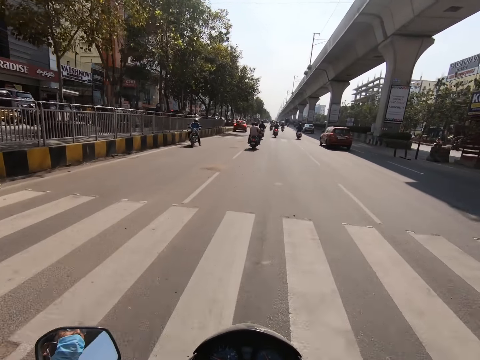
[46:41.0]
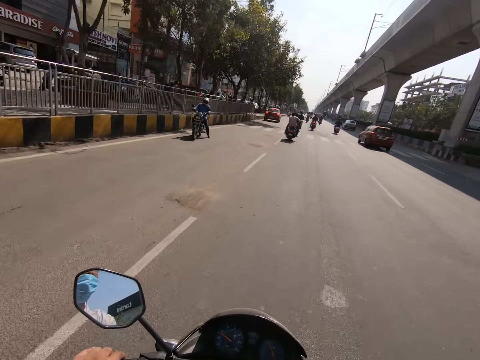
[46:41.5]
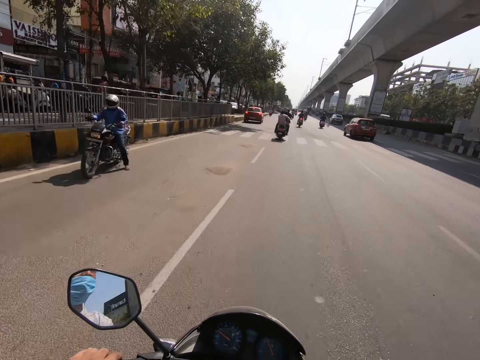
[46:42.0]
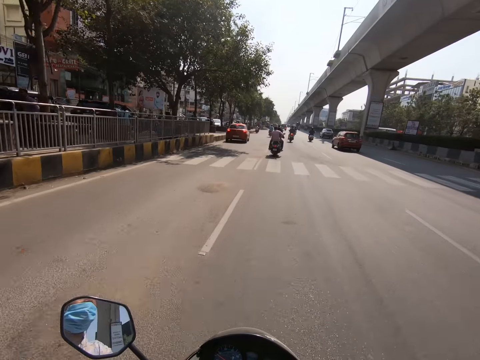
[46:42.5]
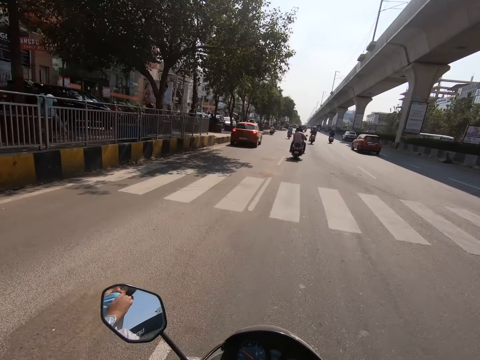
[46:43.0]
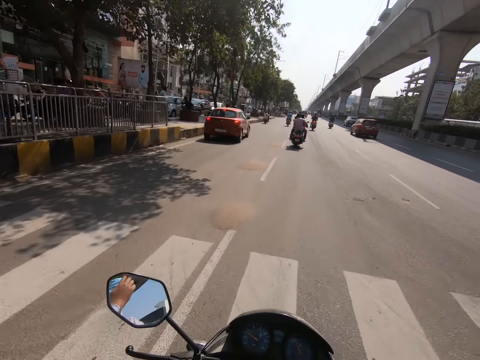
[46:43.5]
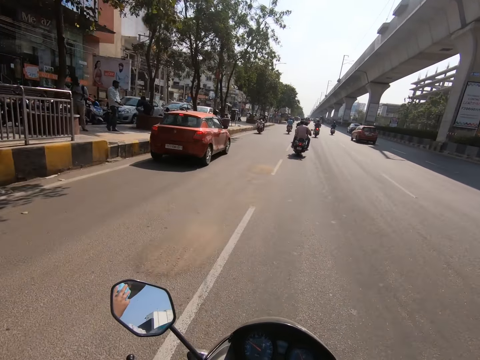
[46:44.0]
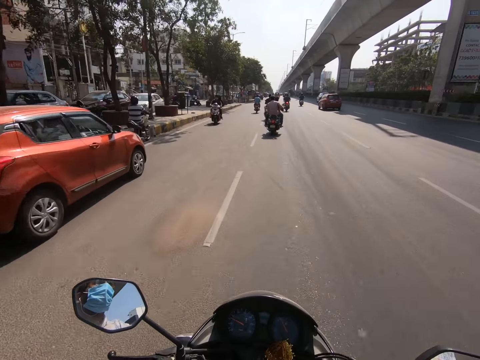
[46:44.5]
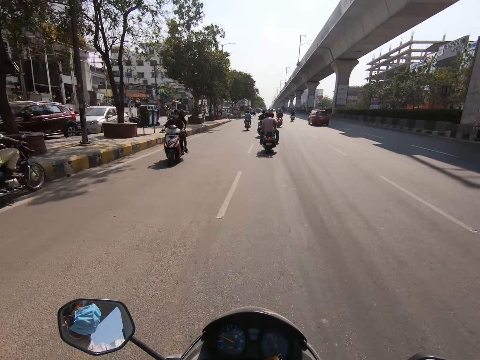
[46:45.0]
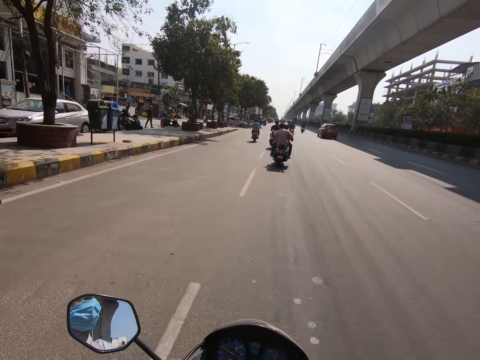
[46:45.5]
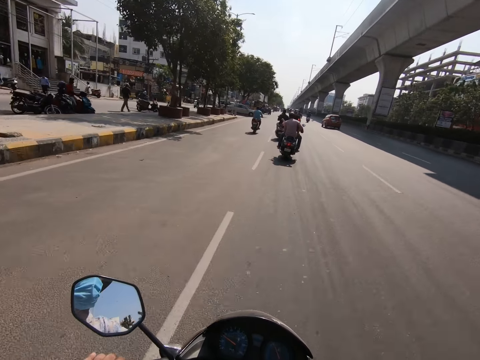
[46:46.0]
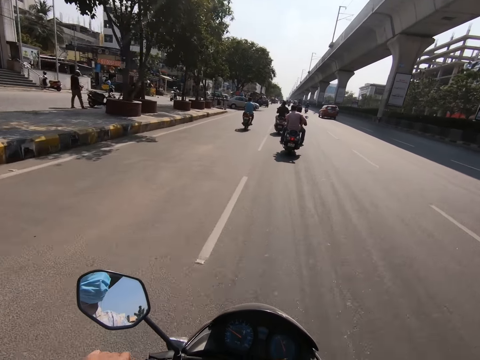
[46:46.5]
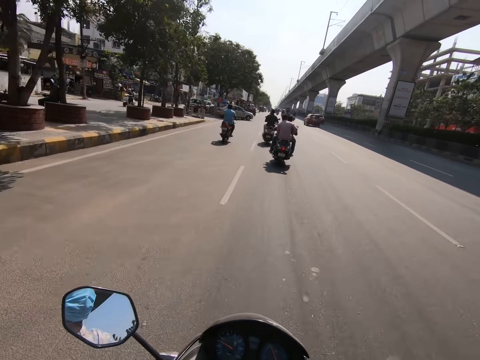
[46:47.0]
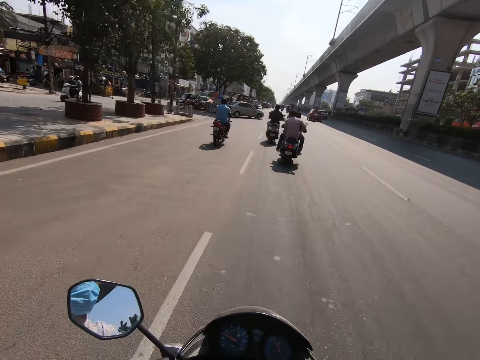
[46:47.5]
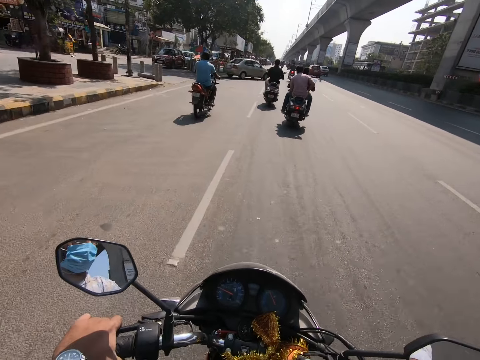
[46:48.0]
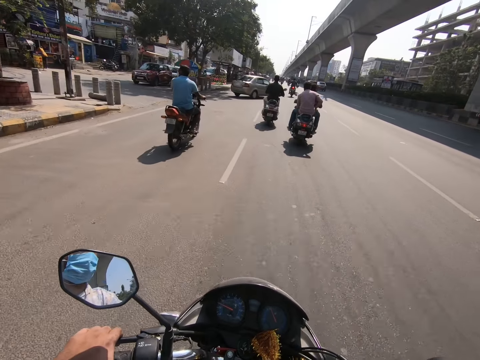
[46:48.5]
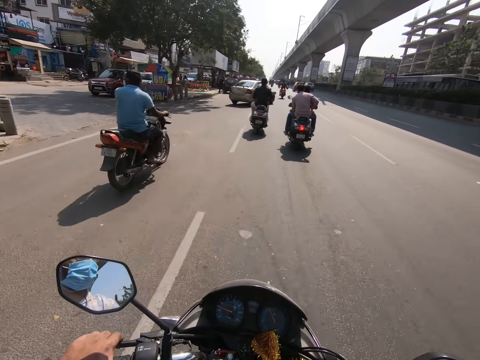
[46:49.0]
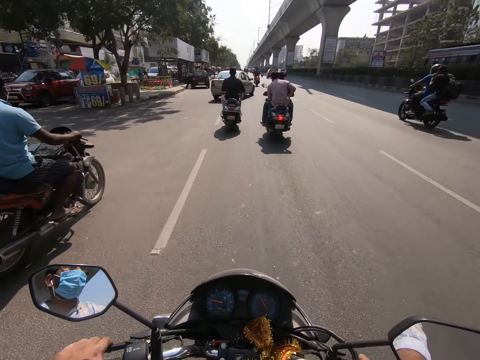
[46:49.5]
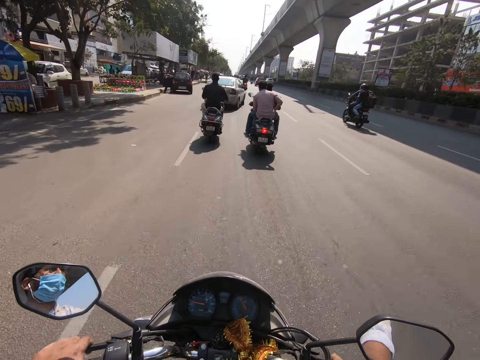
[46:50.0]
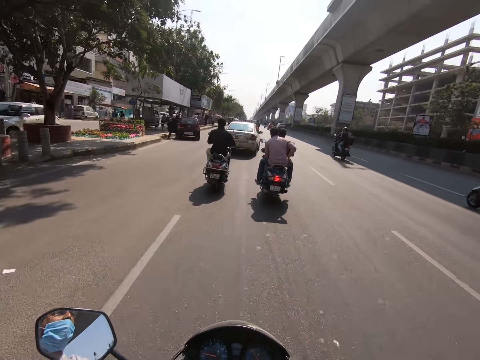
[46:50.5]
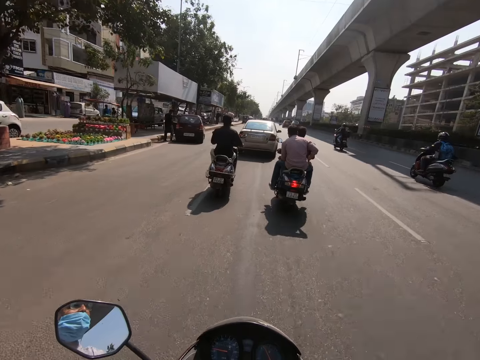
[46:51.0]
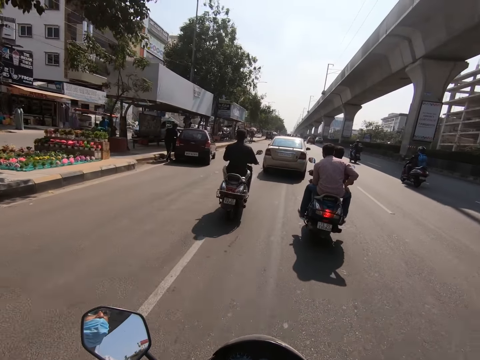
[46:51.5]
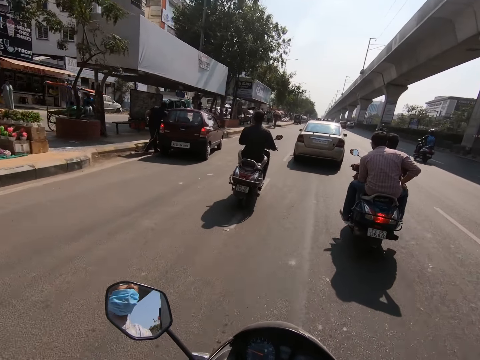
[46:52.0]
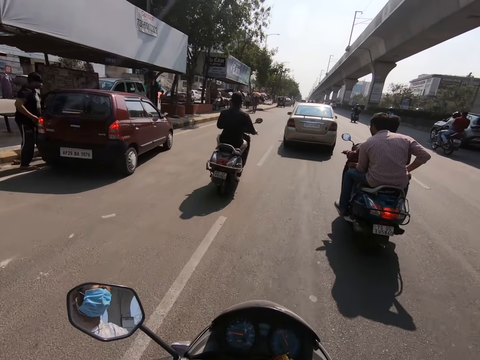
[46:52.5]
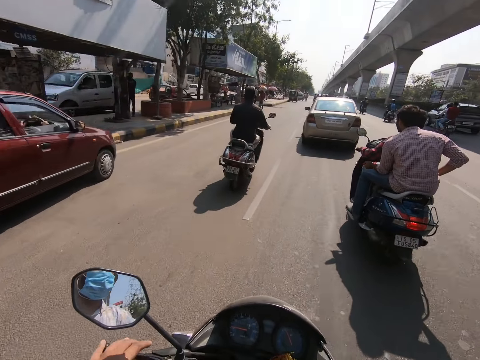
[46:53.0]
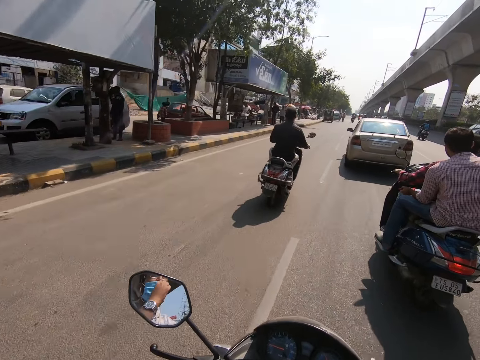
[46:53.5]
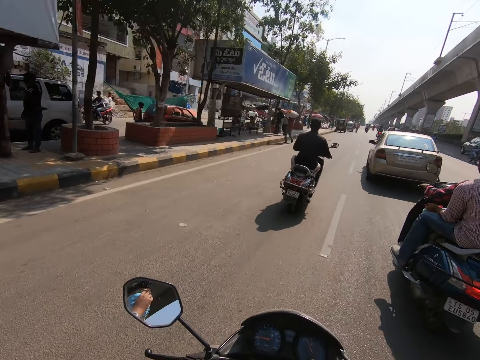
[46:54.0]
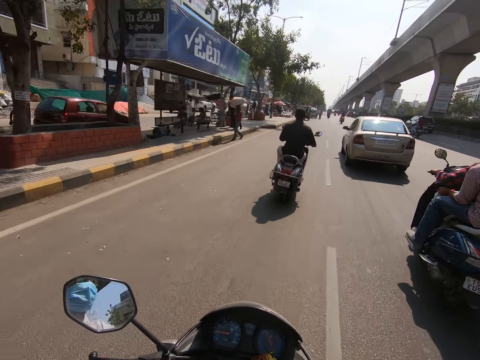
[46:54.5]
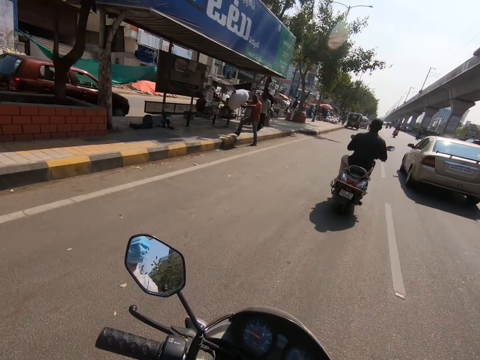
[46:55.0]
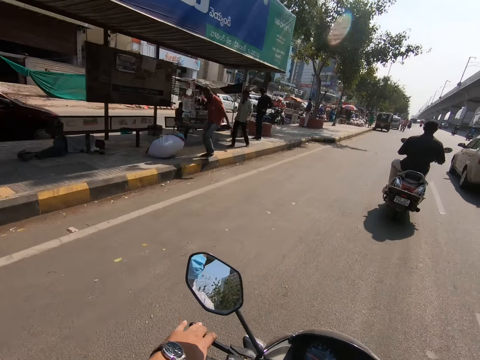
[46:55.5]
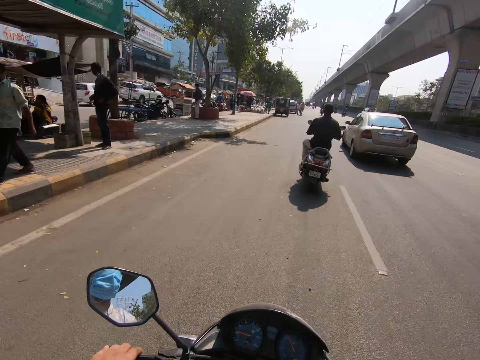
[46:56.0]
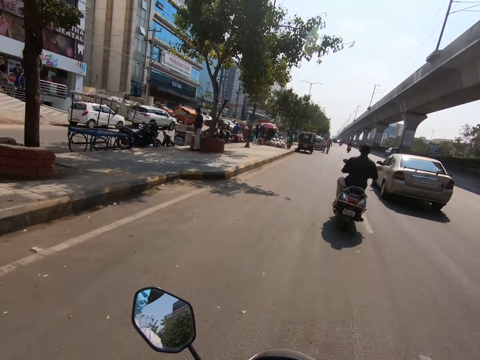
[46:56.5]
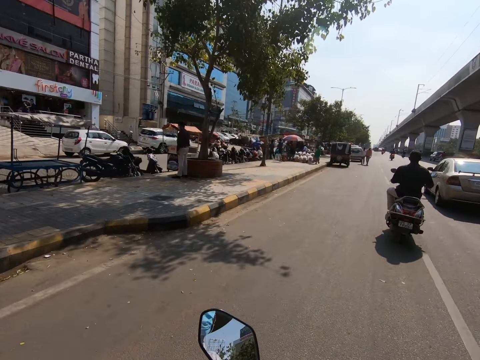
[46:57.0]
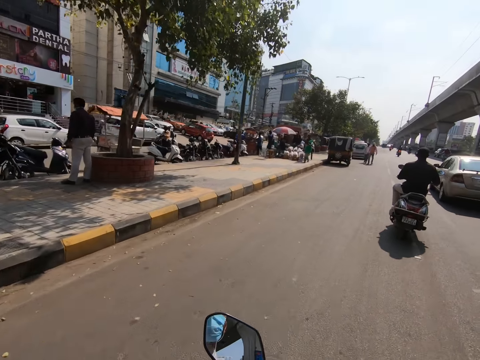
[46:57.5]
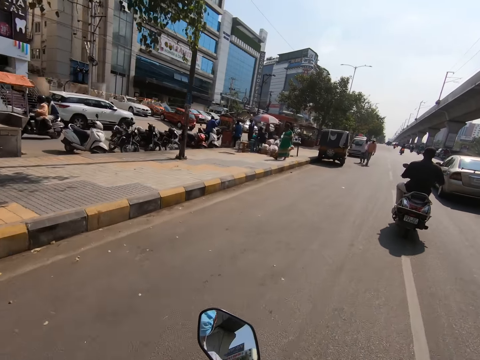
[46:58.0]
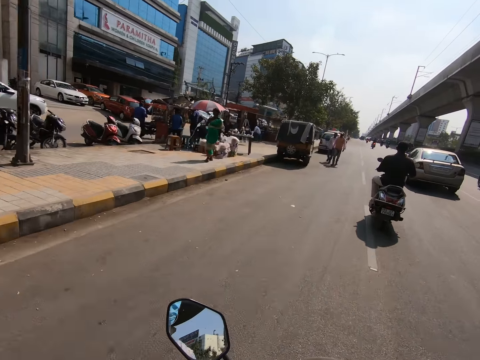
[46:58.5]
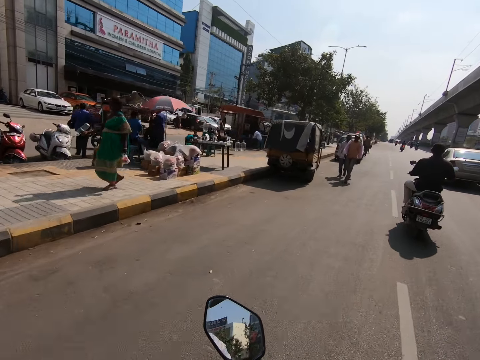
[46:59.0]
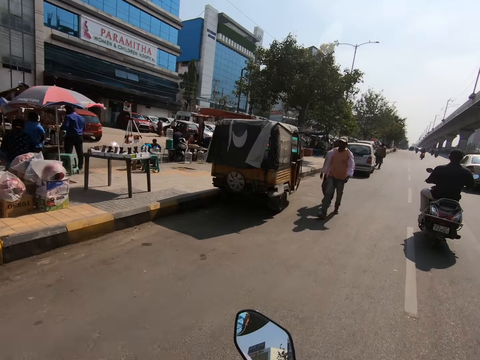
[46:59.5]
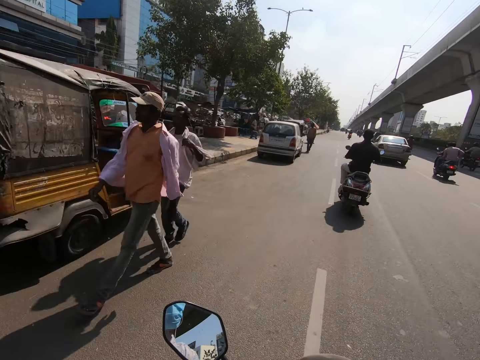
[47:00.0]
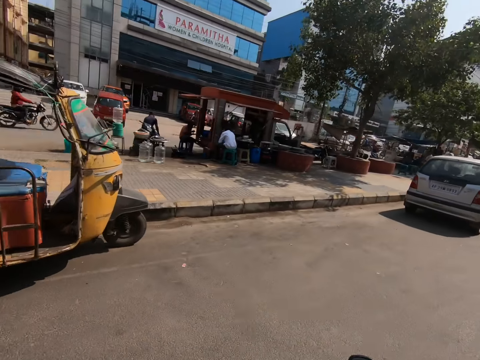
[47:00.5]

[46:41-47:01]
The camera wearer touches a mask on his face with his right hand. He adjusts the mask on his face with his left hand. He rides the motorcycle with both hands.

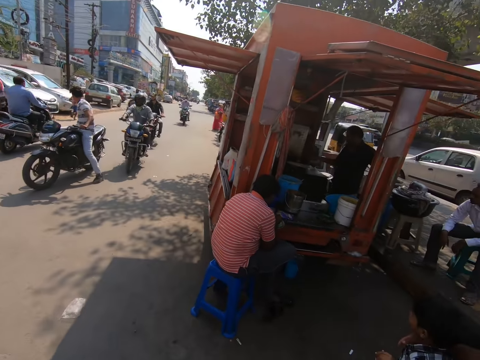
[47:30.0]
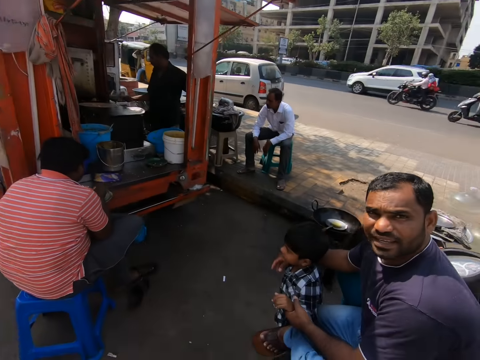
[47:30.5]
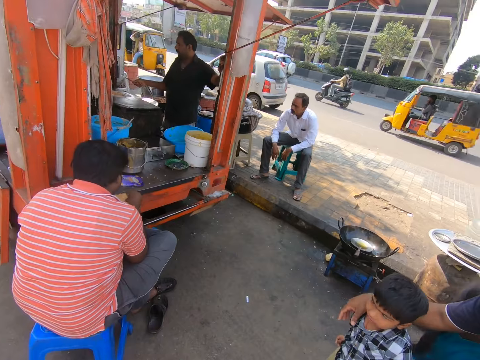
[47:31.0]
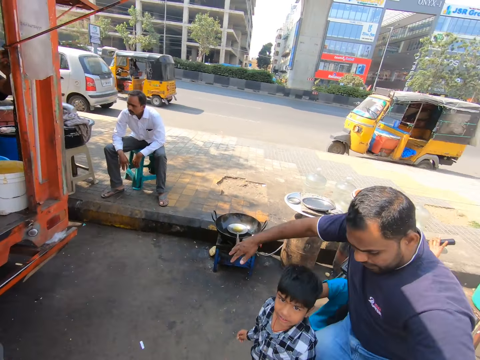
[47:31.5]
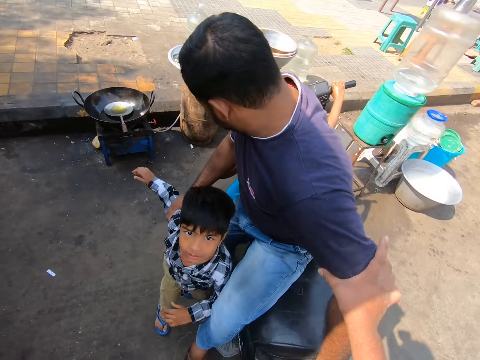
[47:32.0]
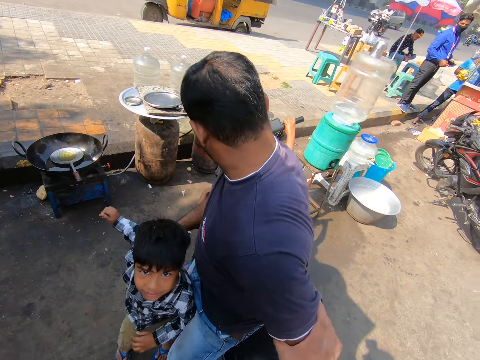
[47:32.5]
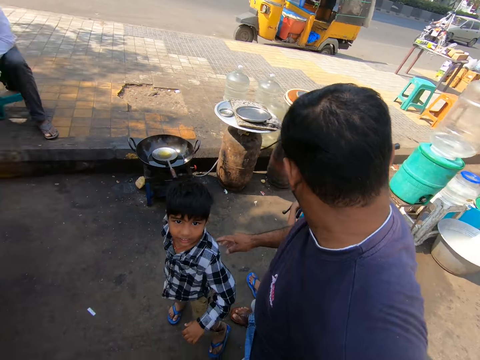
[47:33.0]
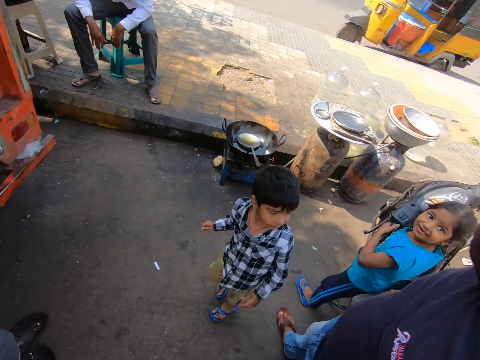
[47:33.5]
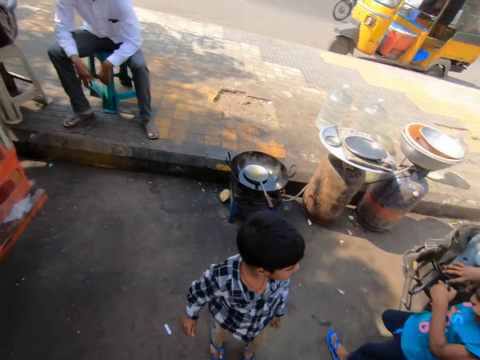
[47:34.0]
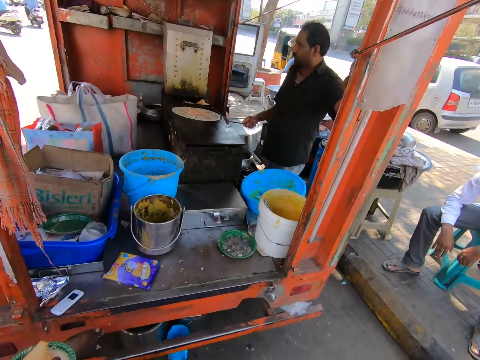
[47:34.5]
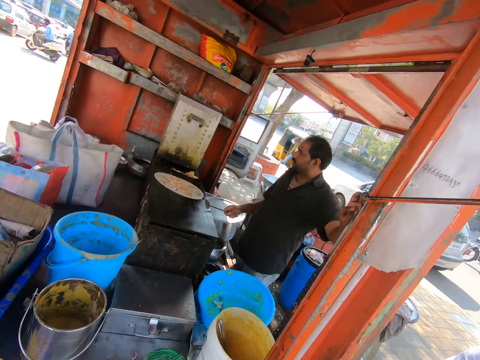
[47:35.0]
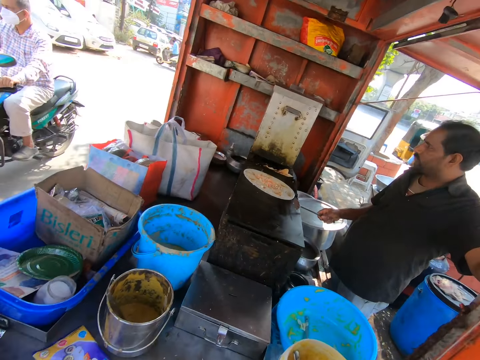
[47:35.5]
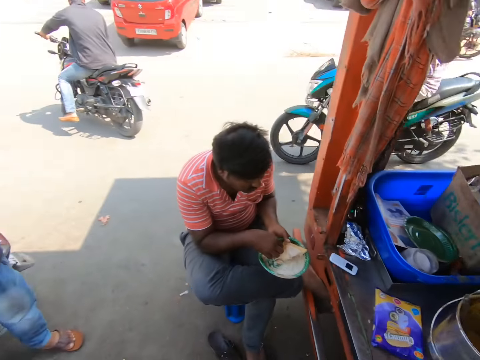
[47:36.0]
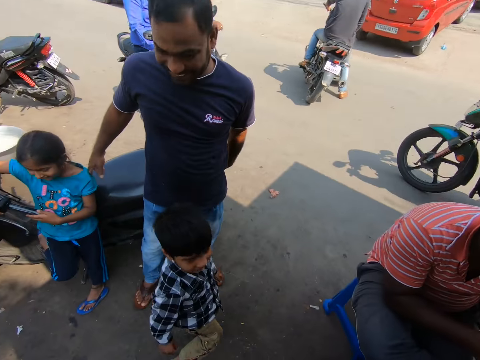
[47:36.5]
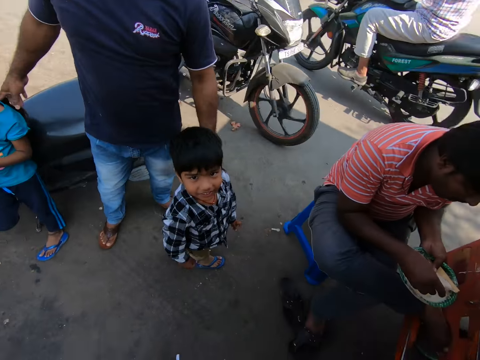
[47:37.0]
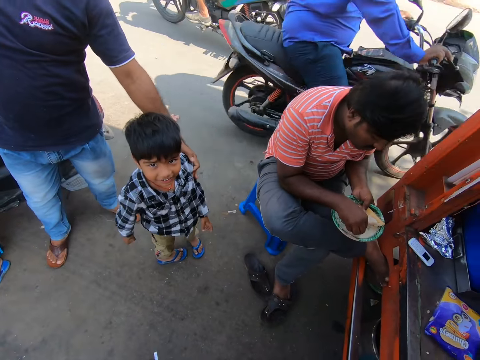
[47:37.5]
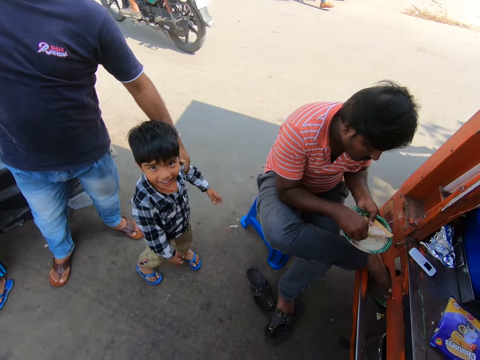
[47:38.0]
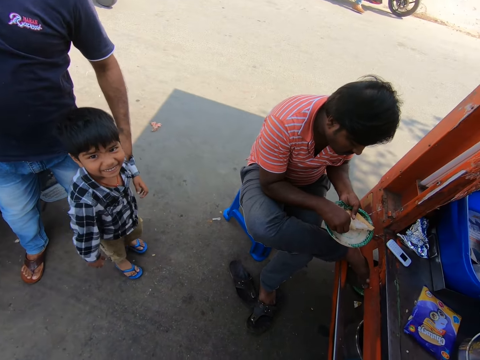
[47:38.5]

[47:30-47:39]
A man interacts with the camera wearer. The camera wearer converses with the man. They interact with a child.
